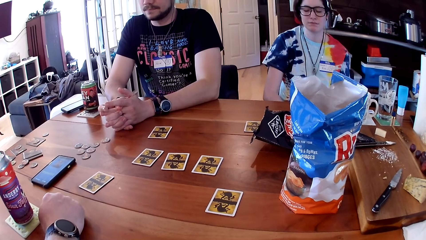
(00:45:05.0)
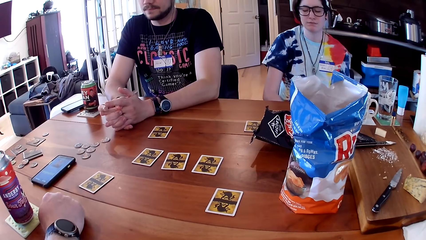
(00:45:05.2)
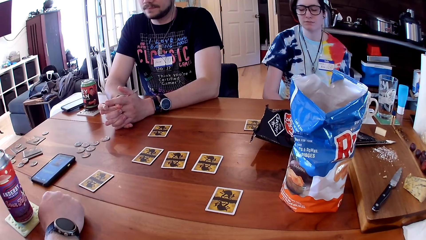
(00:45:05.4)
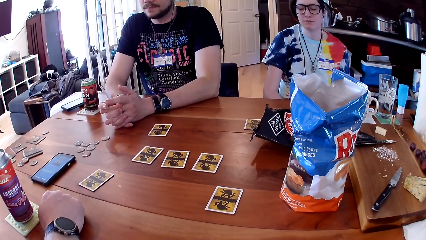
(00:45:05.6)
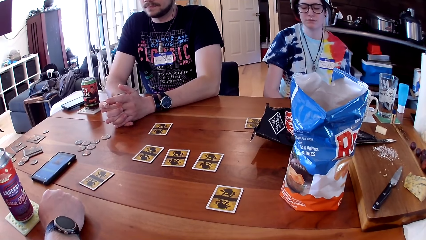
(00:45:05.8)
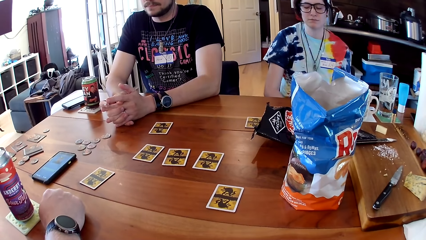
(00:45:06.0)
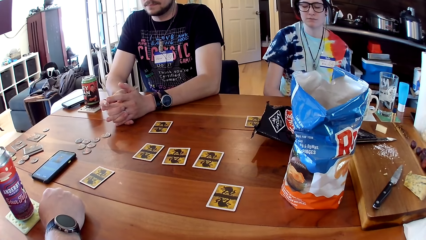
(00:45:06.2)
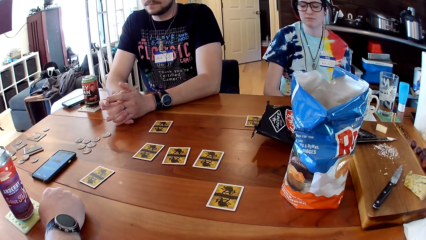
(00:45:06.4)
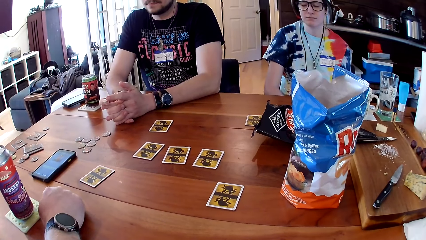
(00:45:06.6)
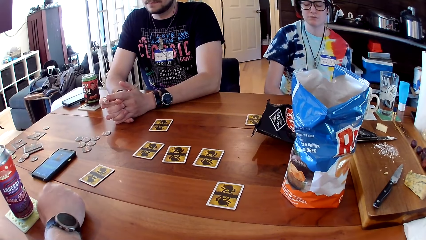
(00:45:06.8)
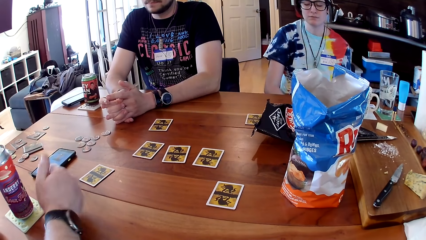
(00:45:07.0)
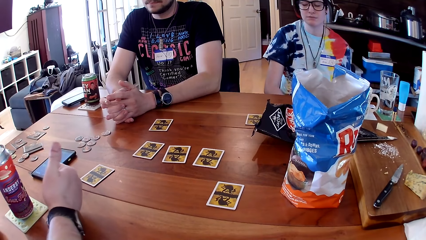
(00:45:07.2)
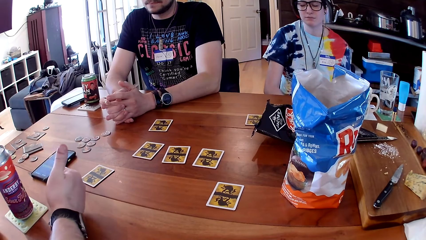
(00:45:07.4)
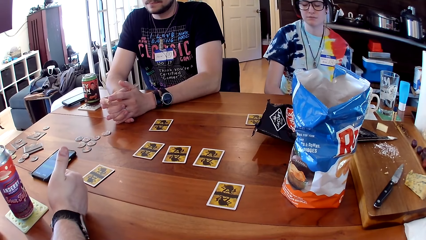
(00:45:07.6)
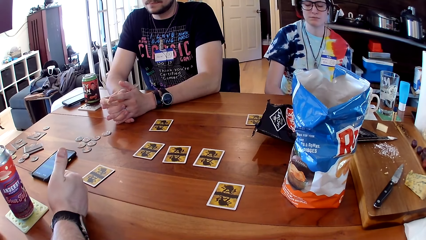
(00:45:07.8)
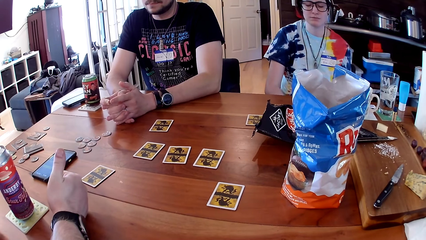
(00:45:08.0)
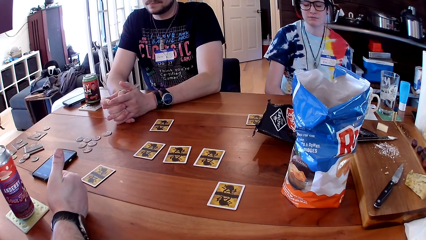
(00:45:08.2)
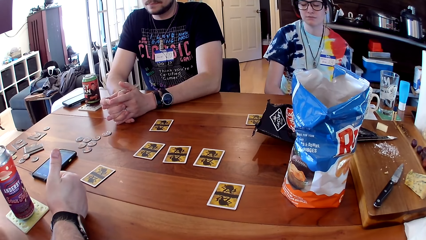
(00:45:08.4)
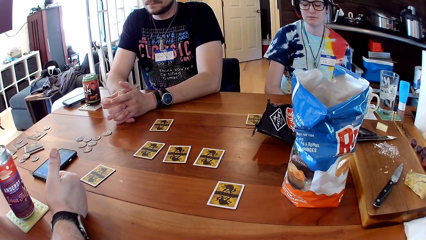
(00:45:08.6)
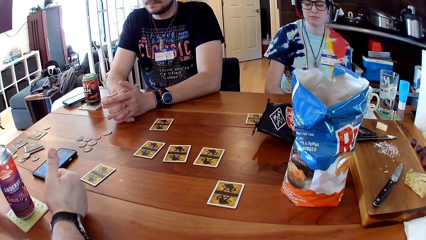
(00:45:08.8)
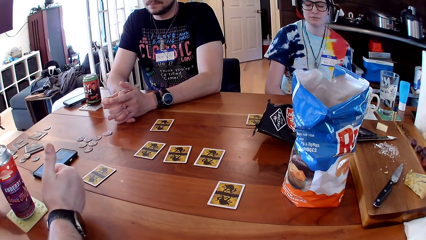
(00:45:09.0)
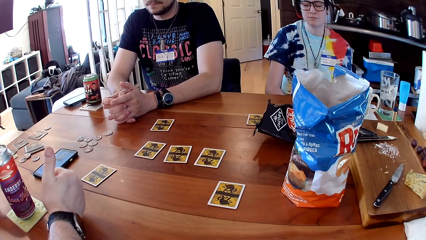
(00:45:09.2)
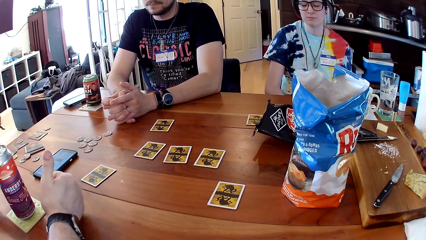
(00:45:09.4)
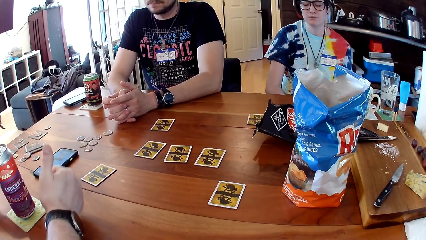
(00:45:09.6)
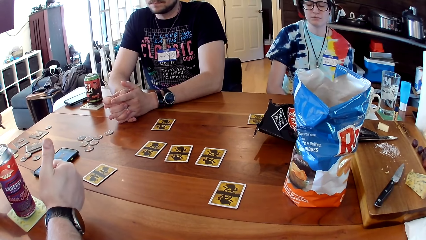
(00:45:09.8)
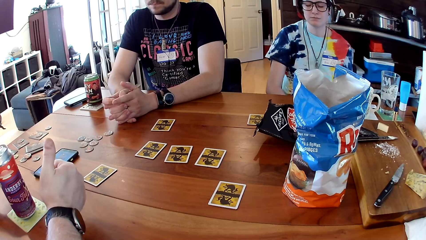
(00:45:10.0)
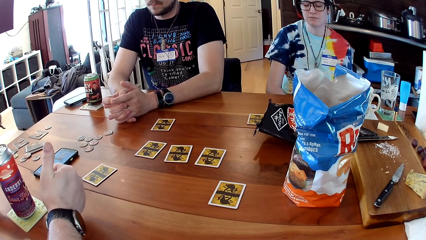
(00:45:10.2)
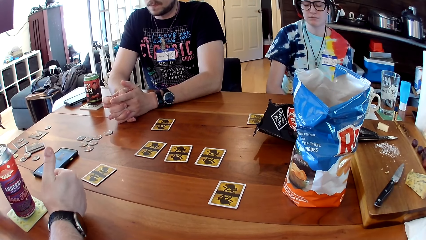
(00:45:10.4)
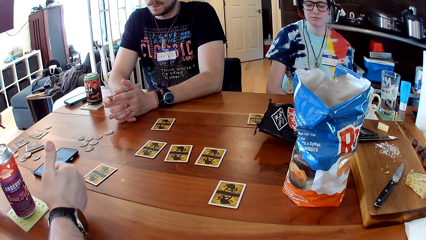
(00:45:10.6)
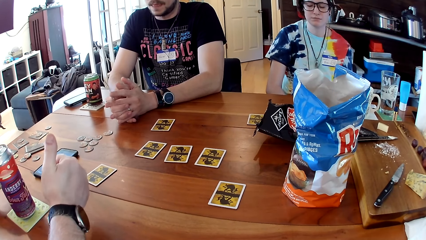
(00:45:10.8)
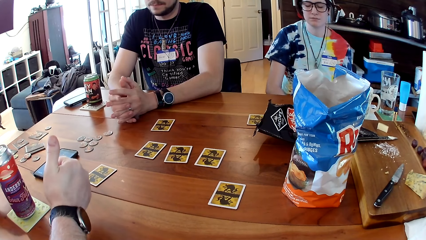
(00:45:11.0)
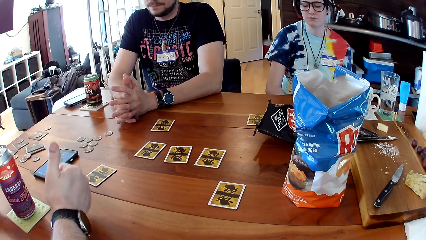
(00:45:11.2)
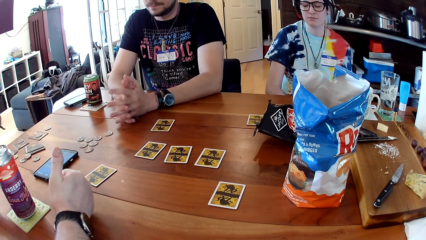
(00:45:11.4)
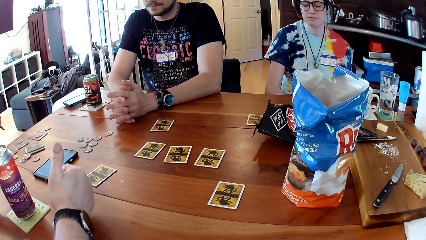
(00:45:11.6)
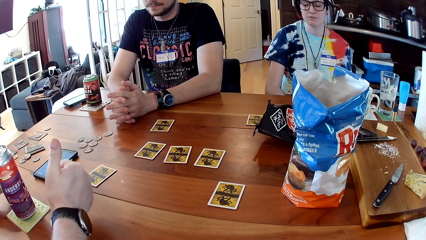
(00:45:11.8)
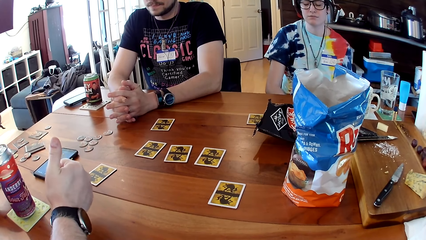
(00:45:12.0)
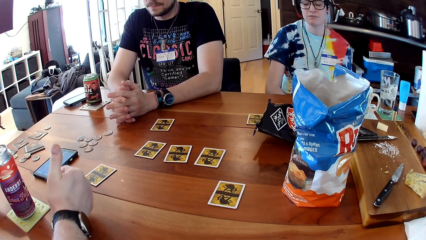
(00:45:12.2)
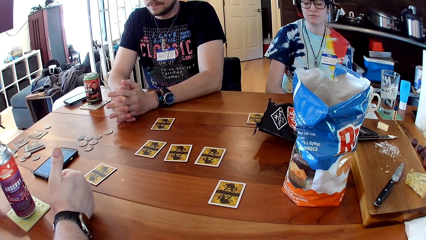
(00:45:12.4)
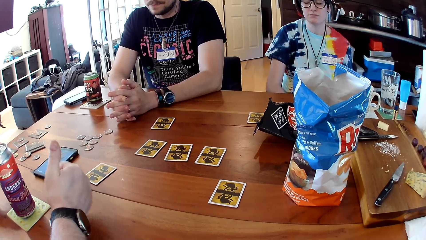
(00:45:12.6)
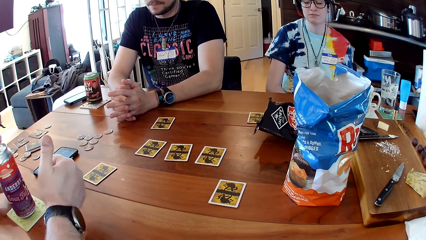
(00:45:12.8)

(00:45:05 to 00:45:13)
The camera wearer raises the thumb.

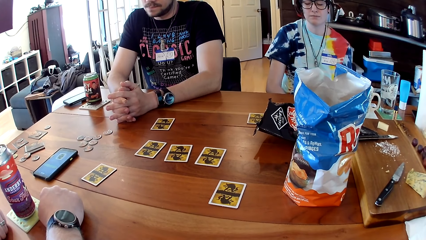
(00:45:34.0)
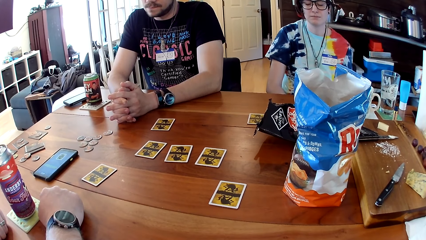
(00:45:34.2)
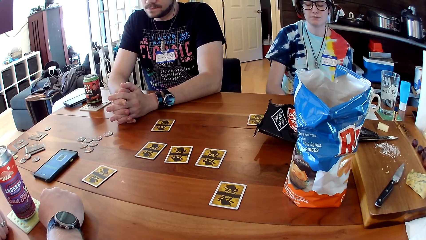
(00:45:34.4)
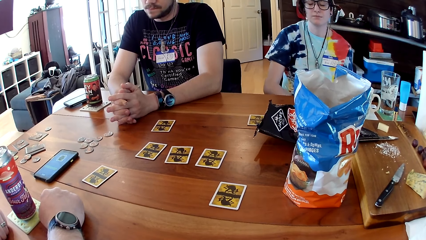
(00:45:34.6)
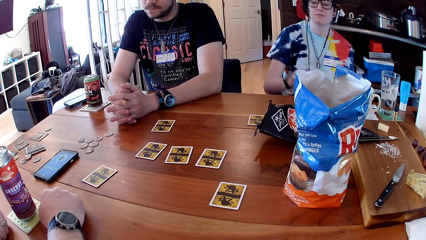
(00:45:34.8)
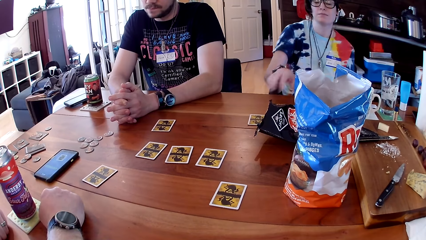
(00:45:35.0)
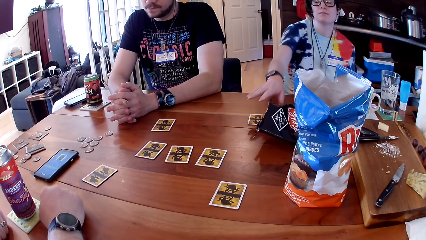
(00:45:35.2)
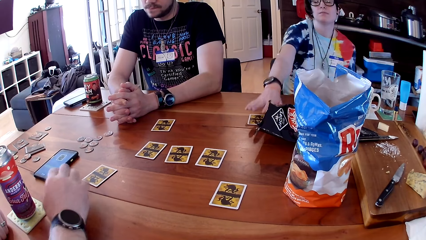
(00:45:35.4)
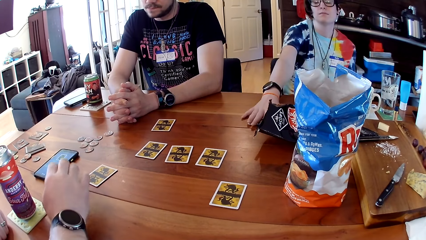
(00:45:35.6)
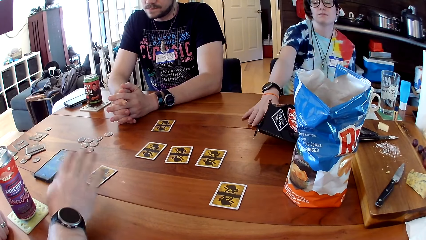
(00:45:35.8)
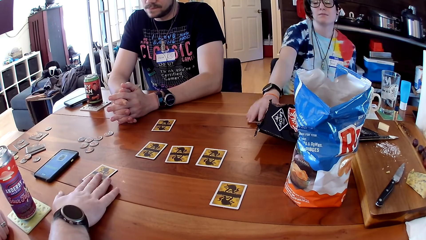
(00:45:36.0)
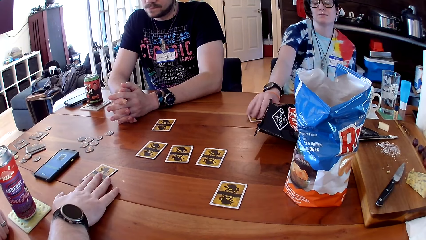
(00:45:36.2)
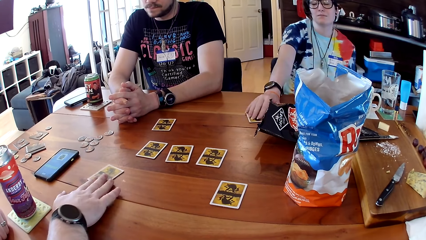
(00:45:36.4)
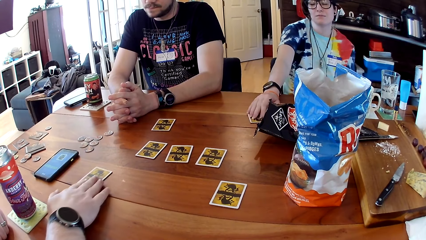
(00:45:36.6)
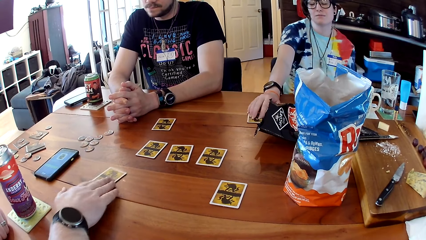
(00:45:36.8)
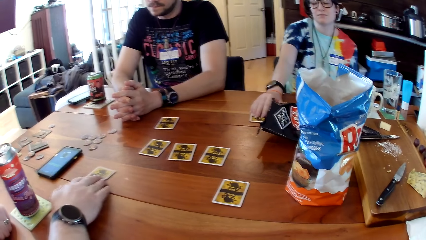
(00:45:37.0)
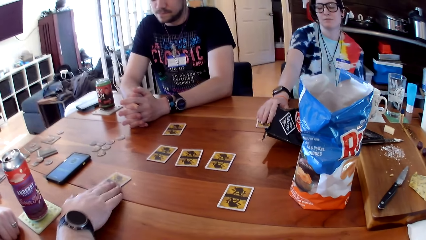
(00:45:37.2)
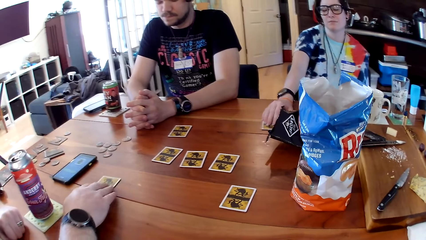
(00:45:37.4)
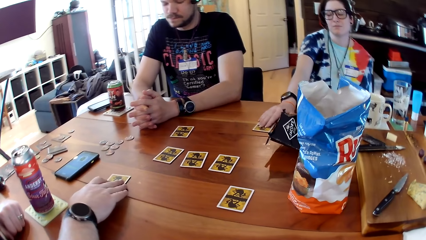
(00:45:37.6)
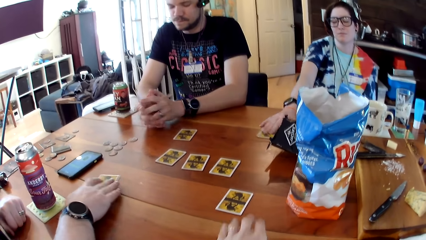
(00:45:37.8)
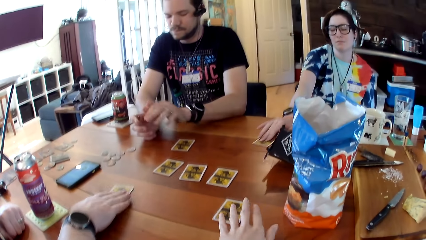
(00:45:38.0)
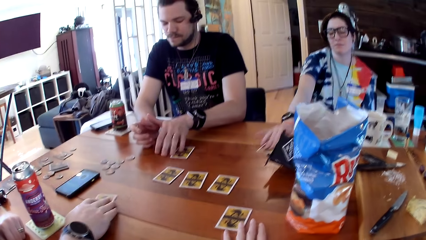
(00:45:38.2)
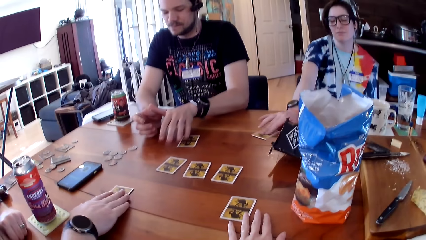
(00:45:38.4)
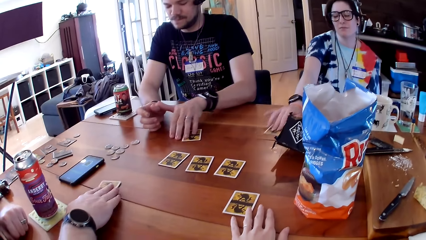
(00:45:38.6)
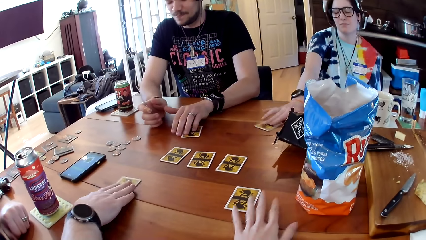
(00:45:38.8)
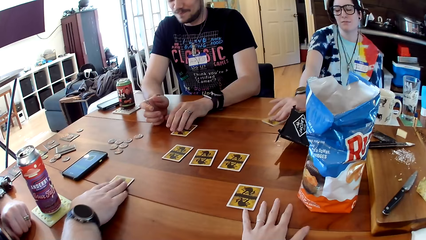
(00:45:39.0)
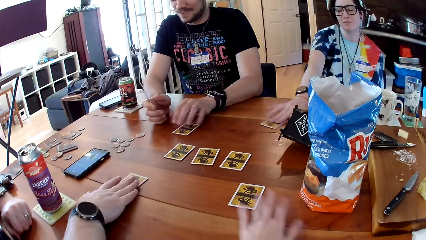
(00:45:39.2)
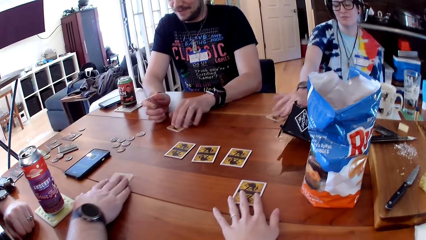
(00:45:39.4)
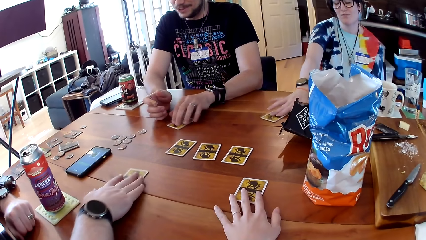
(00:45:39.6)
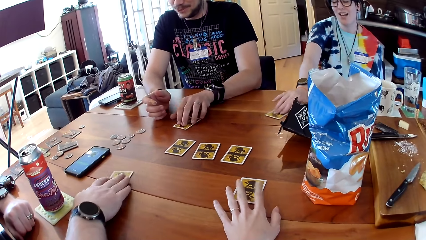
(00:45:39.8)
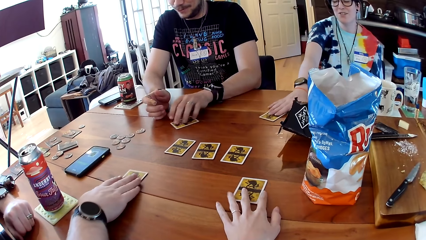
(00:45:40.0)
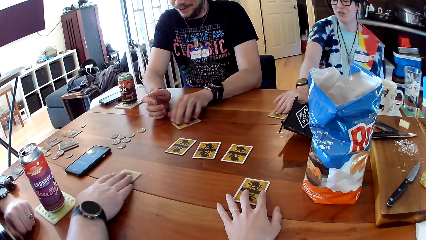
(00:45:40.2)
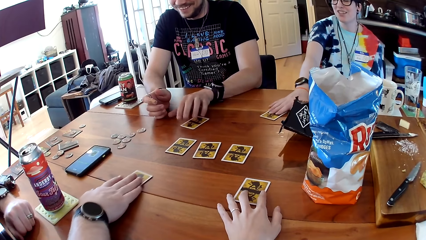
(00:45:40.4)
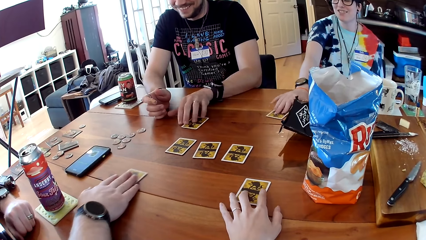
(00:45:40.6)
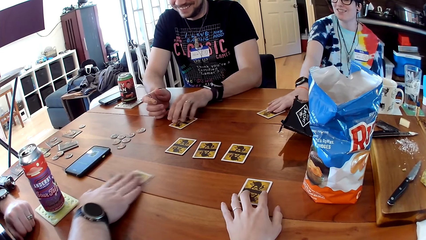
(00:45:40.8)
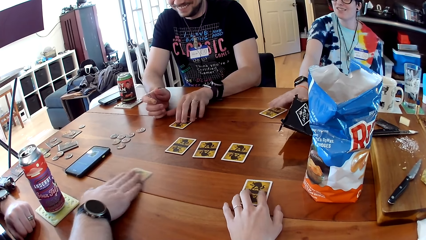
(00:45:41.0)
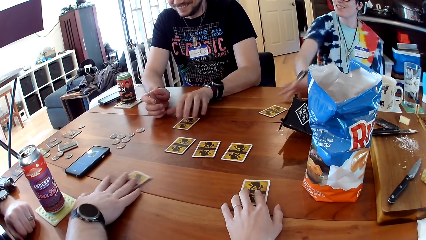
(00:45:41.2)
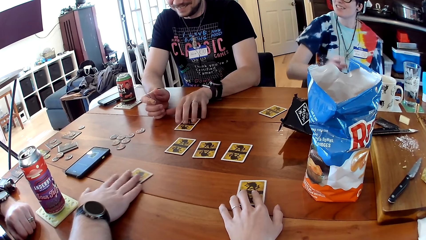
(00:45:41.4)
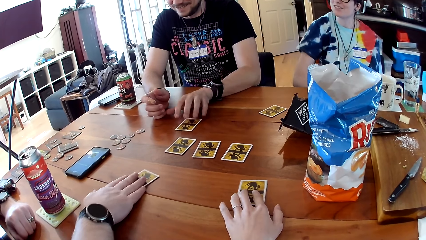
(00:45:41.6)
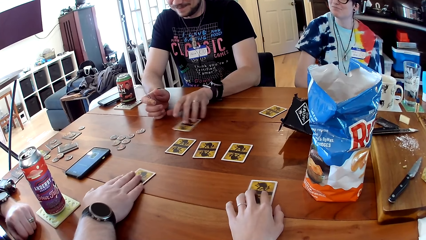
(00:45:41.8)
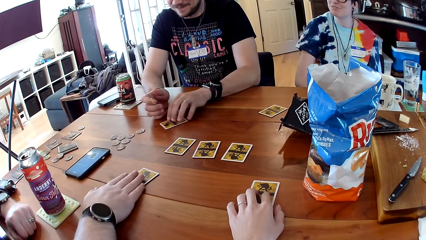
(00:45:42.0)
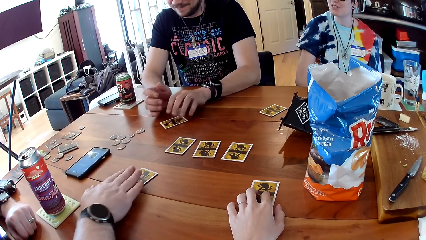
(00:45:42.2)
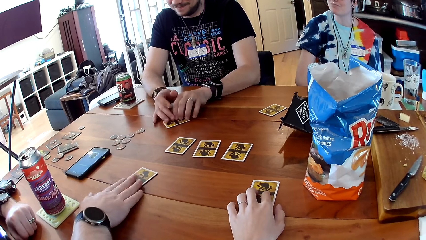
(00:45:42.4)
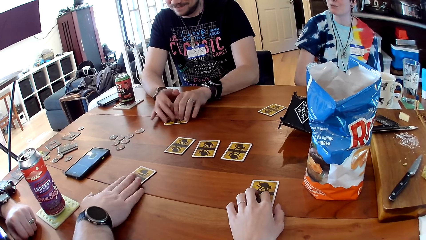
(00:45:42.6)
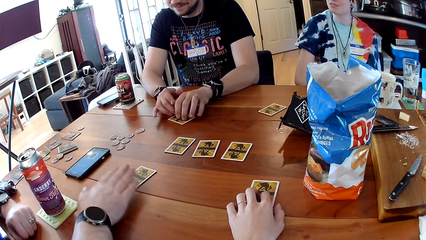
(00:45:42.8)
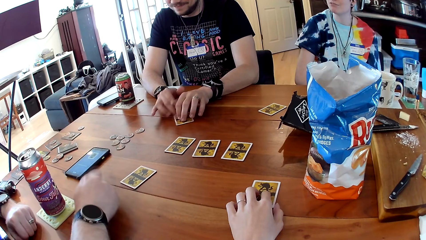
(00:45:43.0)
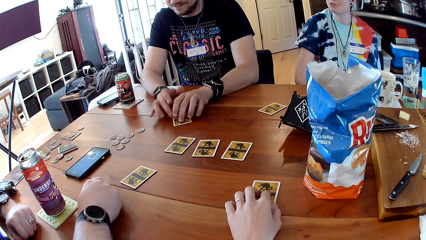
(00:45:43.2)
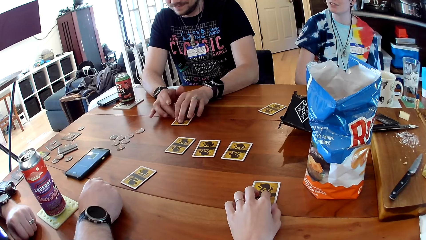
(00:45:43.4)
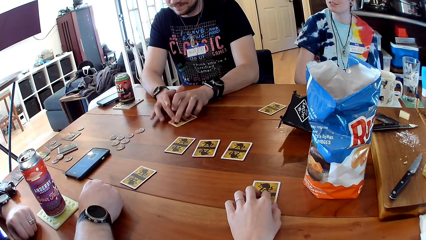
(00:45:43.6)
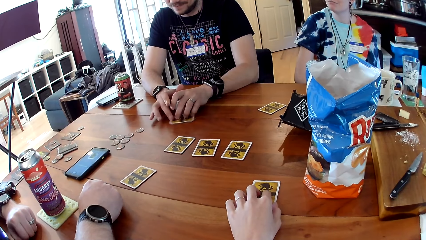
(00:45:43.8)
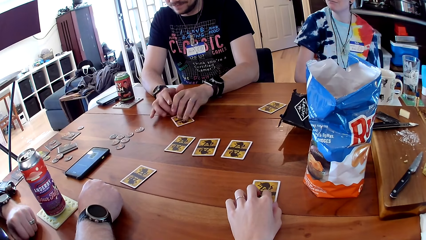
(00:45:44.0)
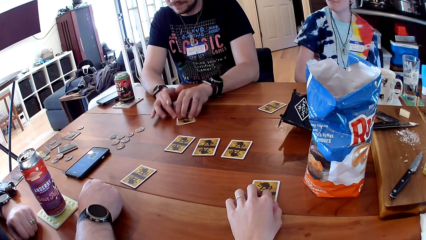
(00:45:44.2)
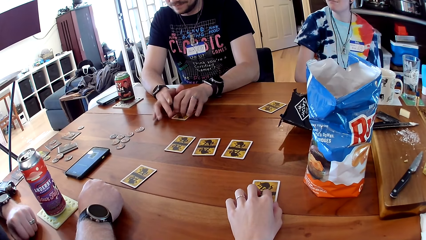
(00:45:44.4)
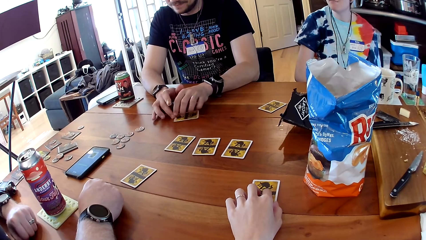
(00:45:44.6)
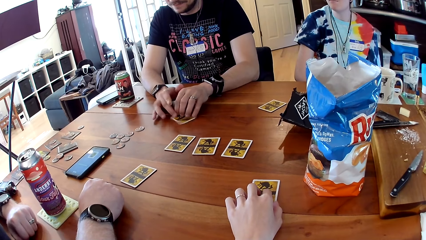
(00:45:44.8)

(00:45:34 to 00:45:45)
A woman places her right hand on a card on a table. A man places his right hand on a card on the table. The camera wearer places her left hand on a card on the table. She moves her hand on the table. Another man places his left hand on a card on the table. The camera wearer moves her hand. The woman moves the card around on the table with her right hand. The first man moves the card around on the table with his right hand. The woman speaks to the first man, the other man and the camera wearer at the table. The camera wearer holds a card. The woman removes her right hand from the card on the table. The other man moves the card around on the table with his left hand. The camera wearer moves the card. The first man removes his right hand from the card. The other man moves the card around on the table with both hands.
